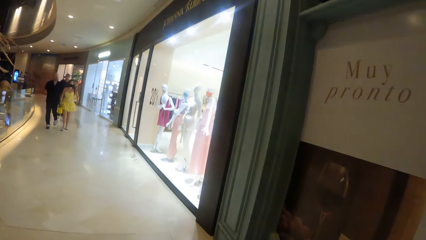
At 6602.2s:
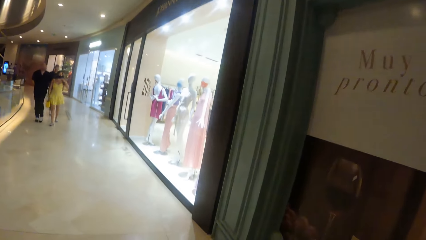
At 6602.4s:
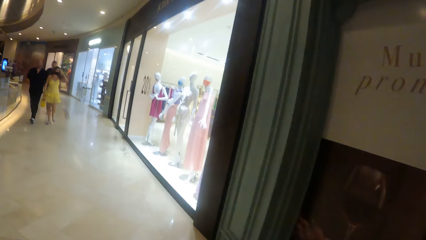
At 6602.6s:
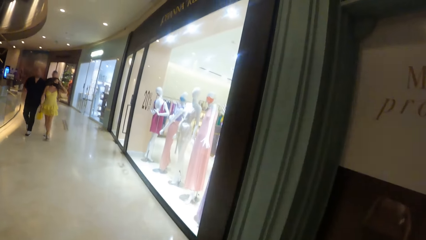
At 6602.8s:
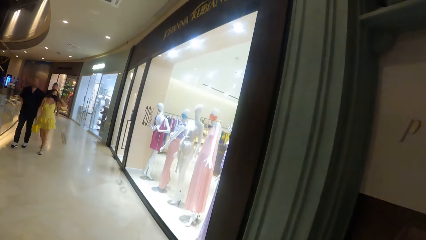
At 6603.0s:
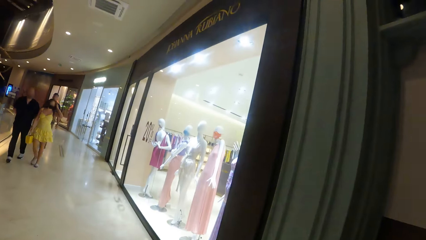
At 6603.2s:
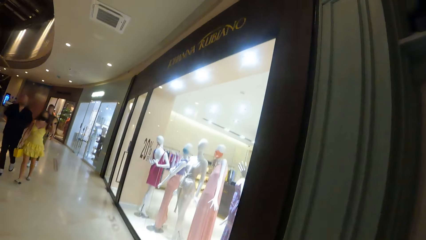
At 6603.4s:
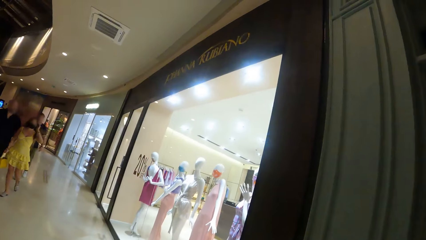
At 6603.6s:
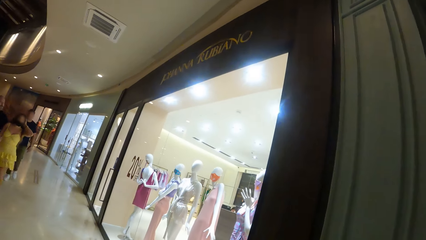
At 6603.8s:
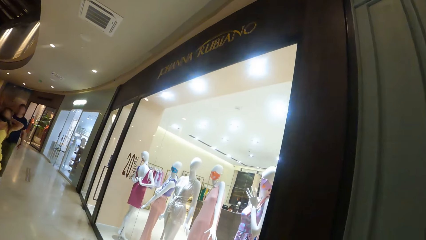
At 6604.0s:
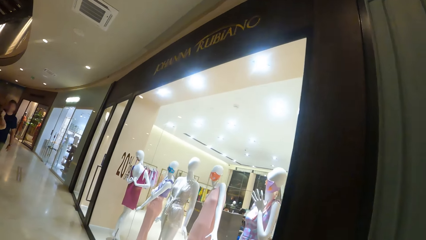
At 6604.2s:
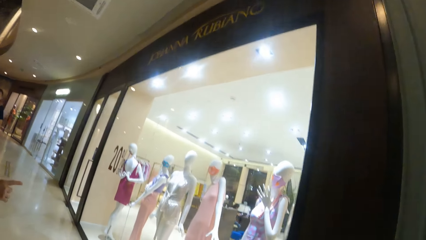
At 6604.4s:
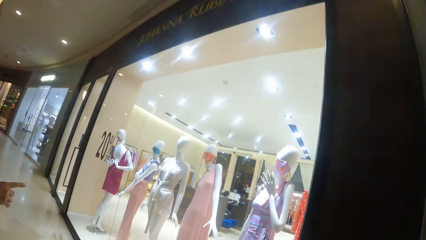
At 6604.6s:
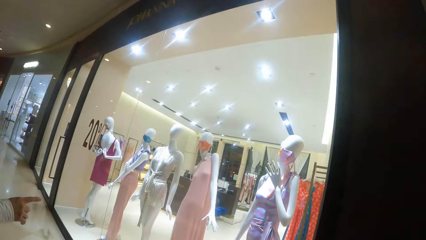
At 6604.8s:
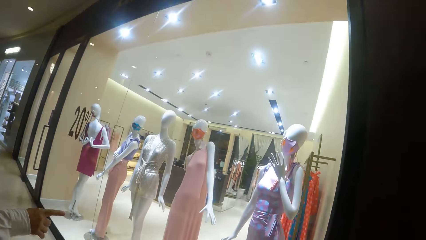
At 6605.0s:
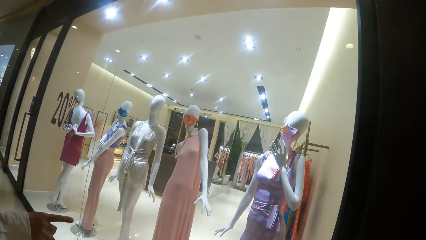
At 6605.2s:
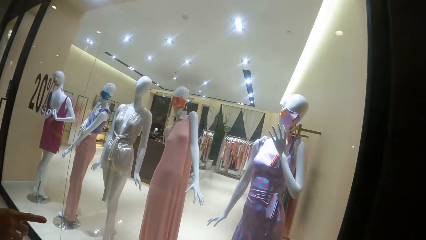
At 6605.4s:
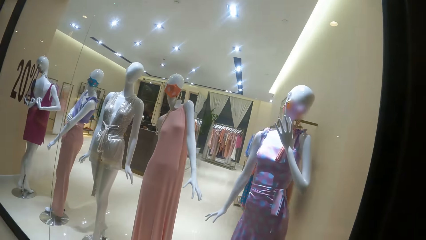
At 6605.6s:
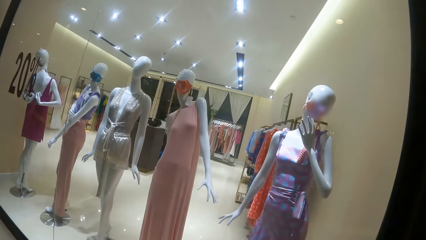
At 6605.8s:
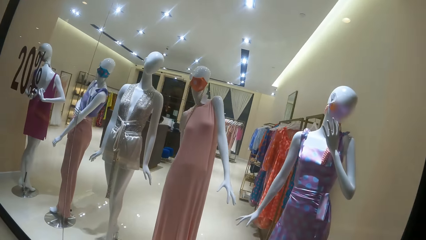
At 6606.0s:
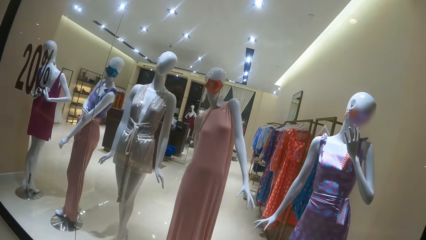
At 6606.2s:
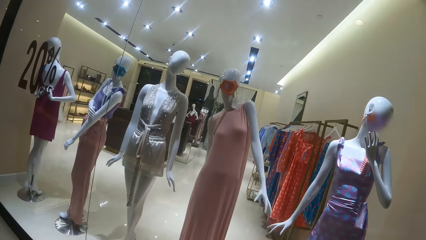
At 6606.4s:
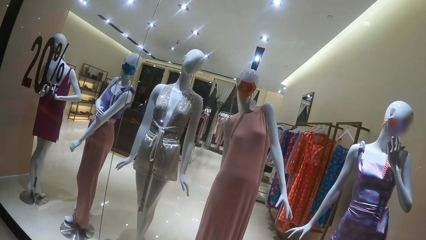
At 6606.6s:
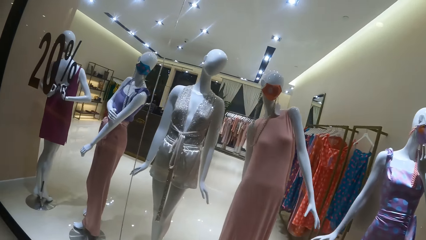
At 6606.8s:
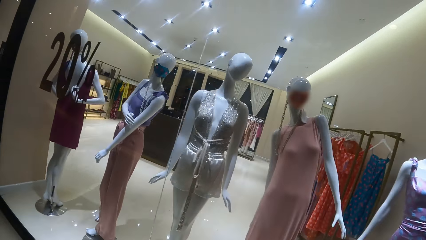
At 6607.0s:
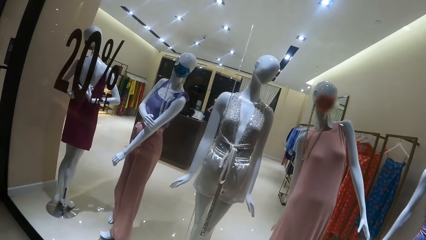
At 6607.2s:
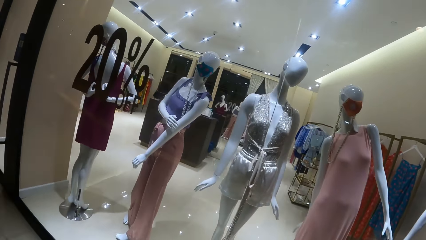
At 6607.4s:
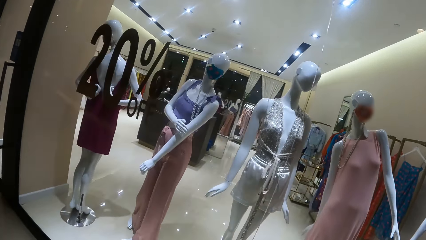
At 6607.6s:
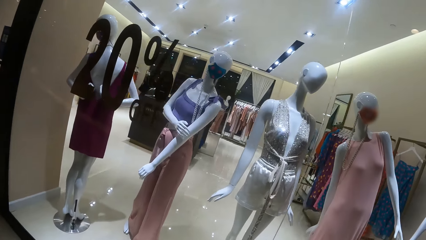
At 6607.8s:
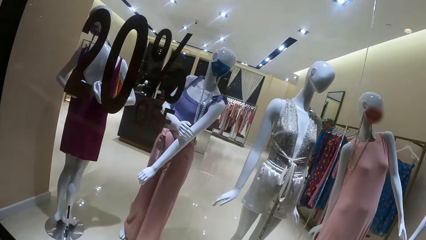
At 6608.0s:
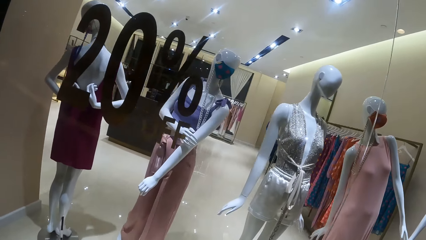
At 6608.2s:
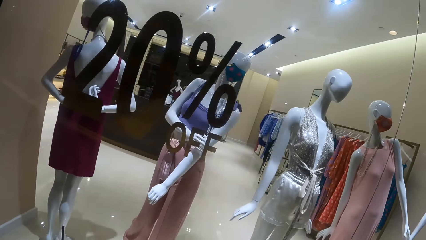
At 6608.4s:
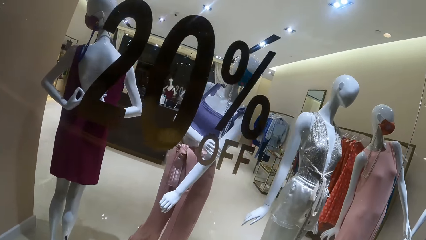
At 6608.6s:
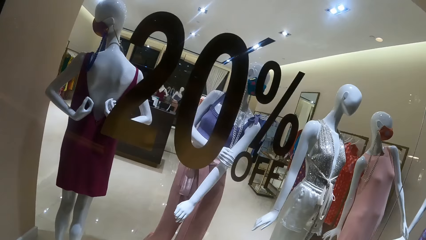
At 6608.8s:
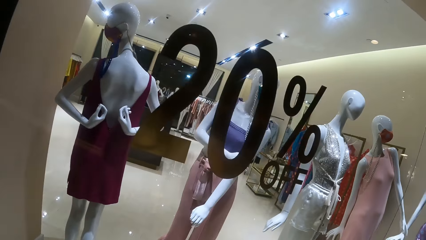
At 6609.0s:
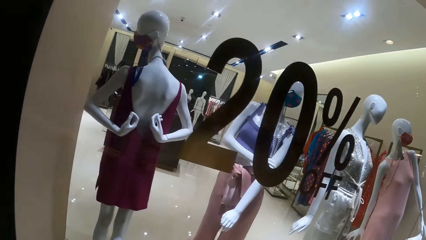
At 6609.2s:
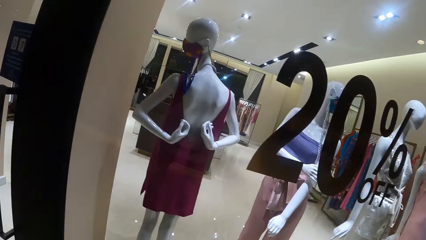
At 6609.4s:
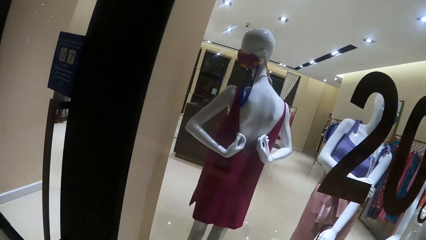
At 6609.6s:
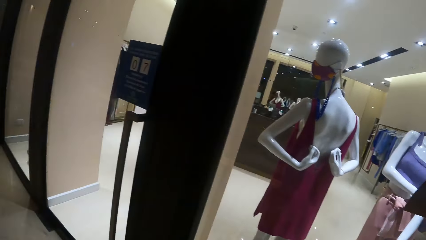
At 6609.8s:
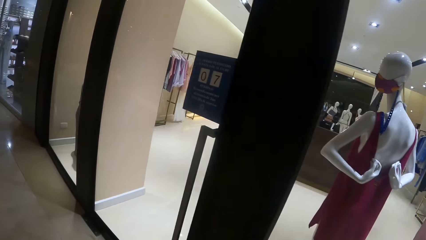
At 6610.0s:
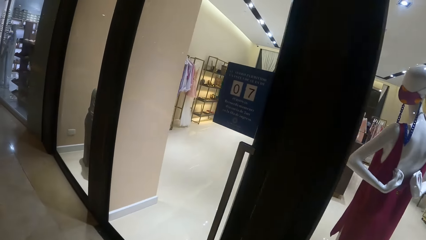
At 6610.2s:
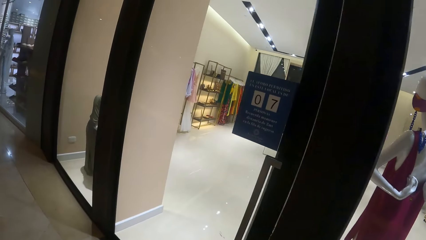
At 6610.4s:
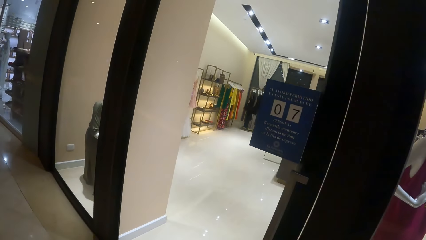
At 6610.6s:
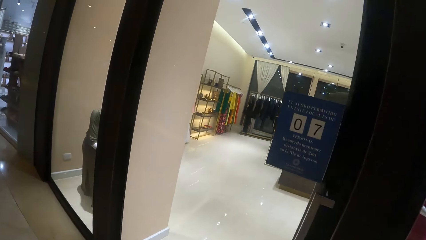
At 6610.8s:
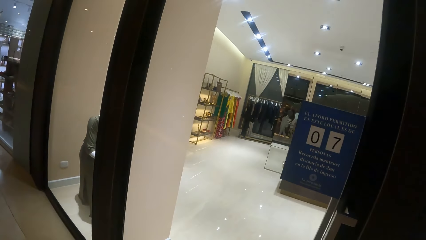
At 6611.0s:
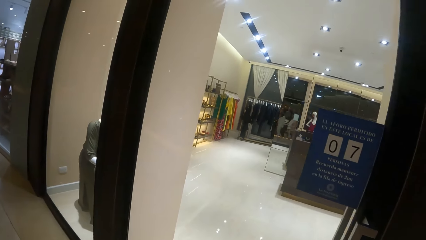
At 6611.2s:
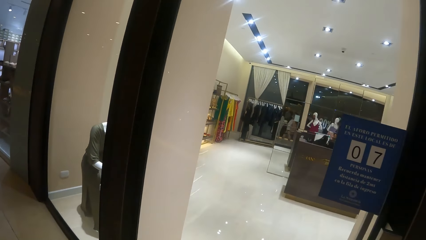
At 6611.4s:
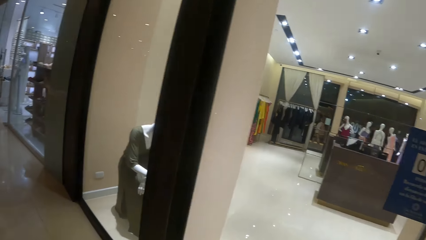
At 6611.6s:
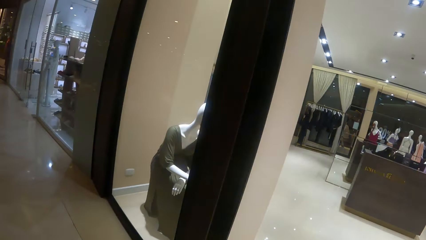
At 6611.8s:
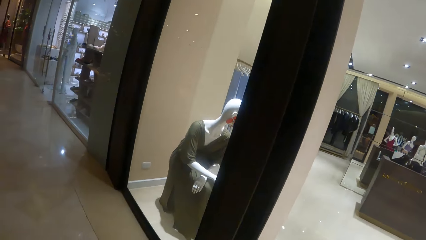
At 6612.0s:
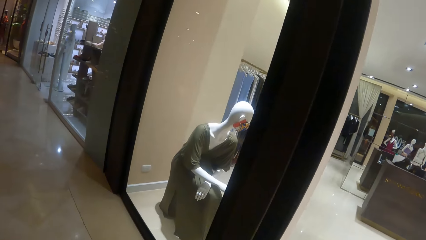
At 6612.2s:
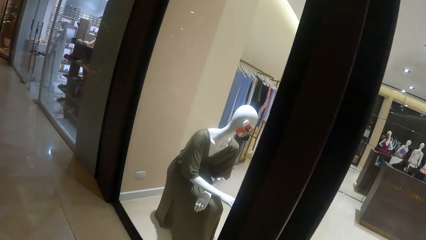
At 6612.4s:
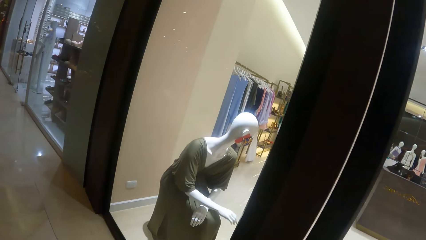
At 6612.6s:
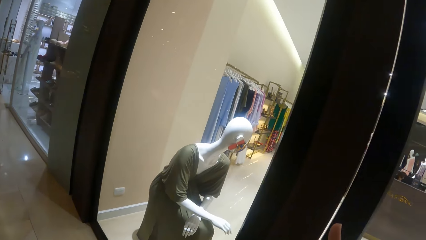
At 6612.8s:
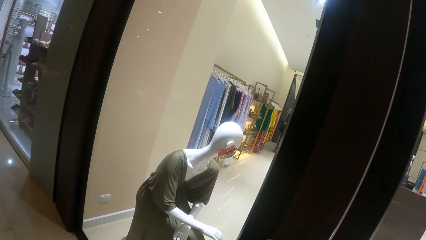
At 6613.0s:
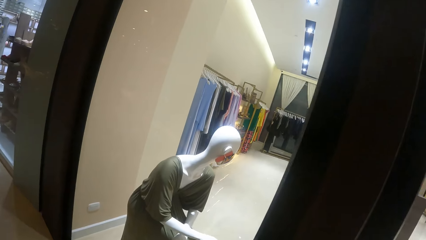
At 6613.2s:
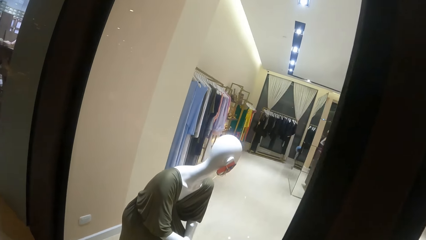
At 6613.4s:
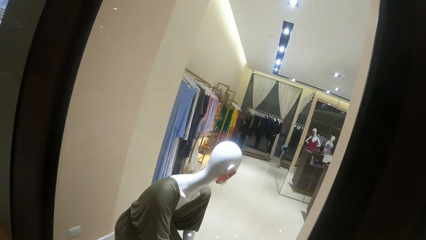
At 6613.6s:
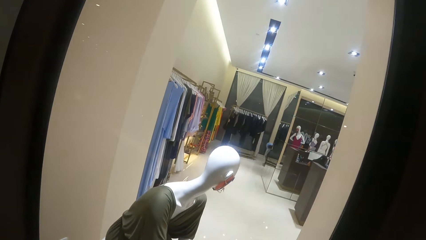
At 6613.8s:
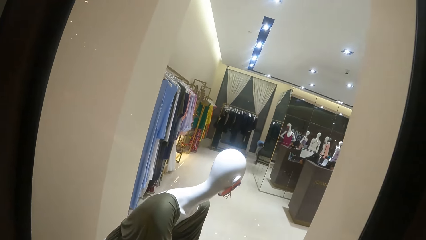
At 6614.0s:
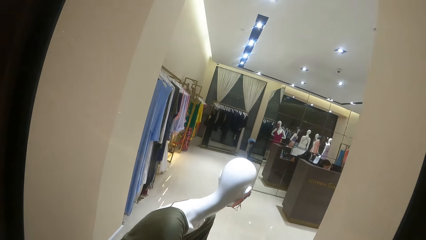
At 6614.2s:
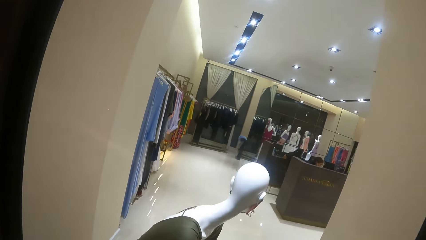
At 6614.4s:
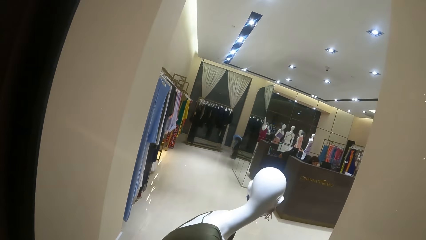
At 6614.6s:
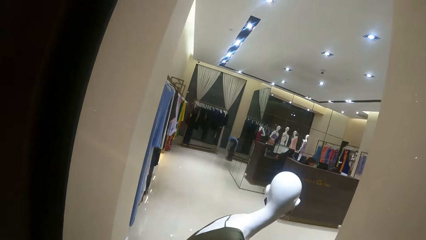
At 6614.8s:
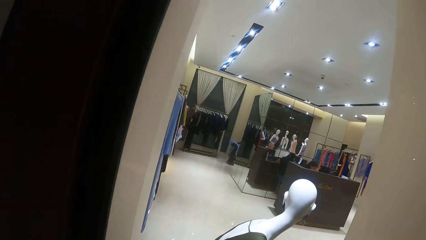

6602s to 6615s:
The camera wearer points at a dummy. They move around.
